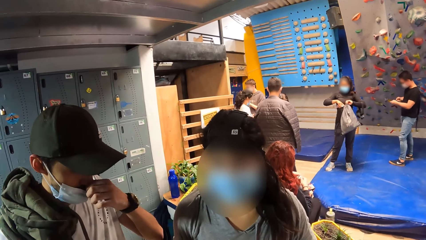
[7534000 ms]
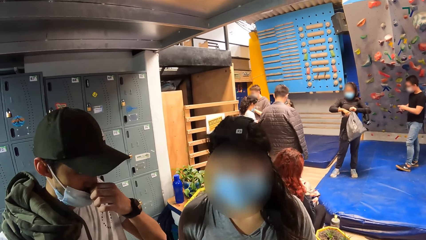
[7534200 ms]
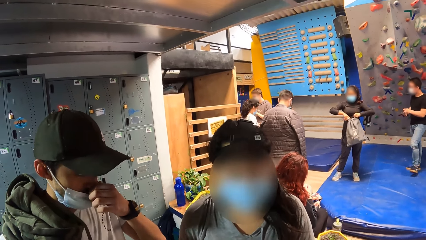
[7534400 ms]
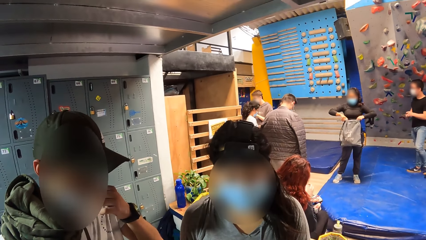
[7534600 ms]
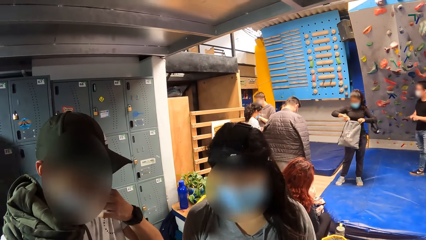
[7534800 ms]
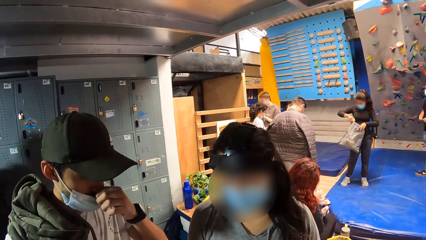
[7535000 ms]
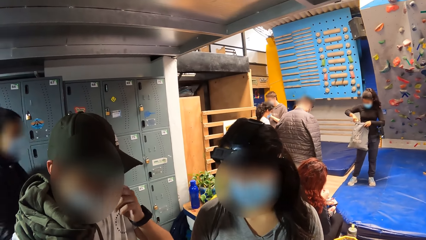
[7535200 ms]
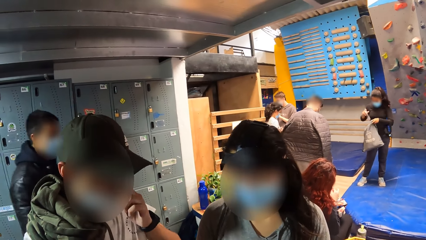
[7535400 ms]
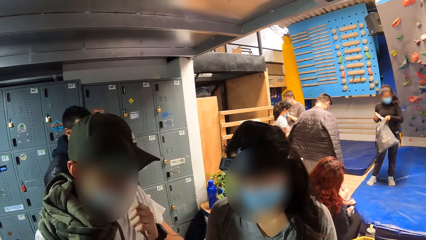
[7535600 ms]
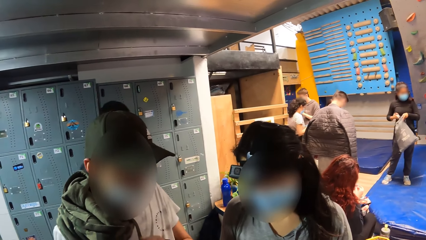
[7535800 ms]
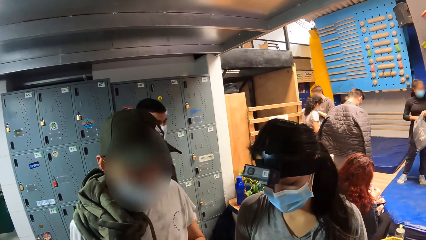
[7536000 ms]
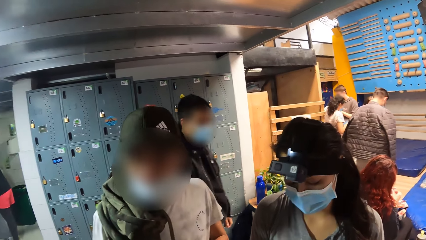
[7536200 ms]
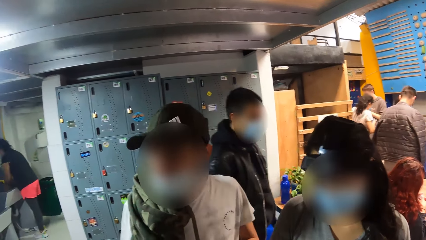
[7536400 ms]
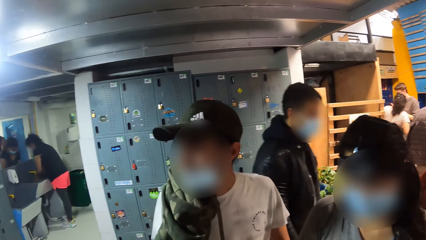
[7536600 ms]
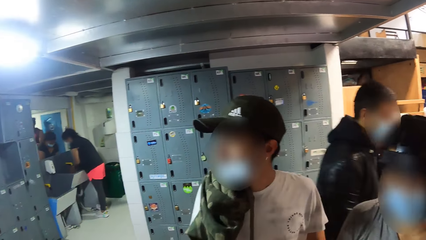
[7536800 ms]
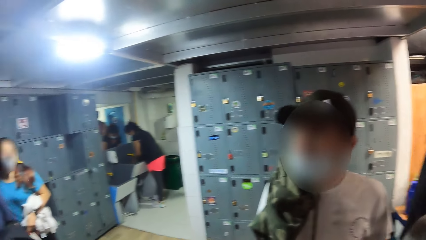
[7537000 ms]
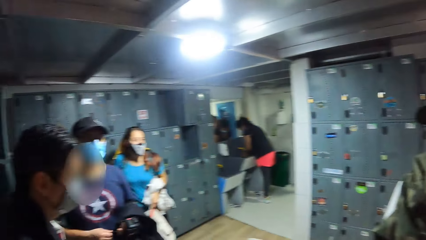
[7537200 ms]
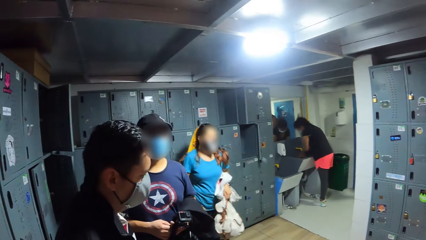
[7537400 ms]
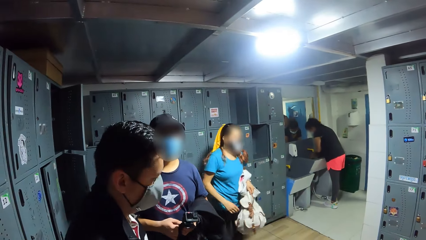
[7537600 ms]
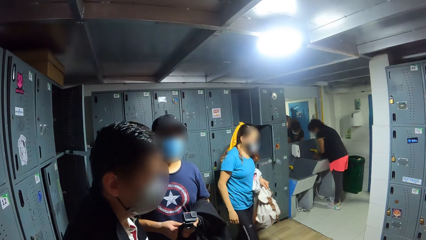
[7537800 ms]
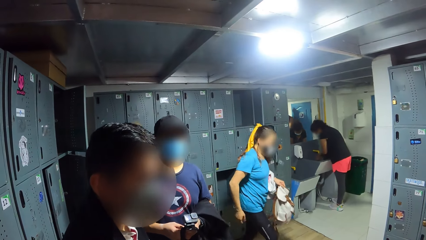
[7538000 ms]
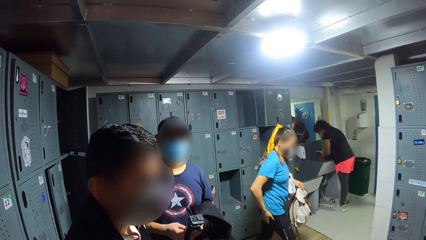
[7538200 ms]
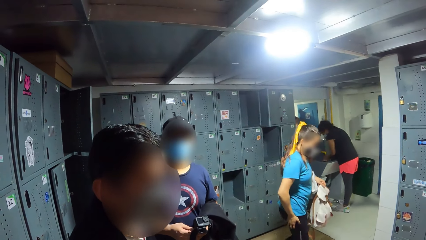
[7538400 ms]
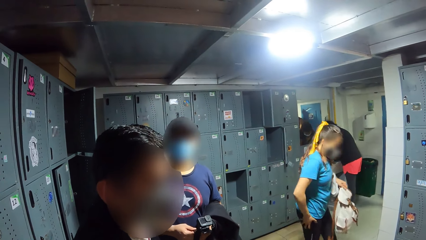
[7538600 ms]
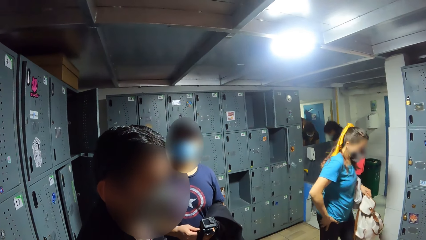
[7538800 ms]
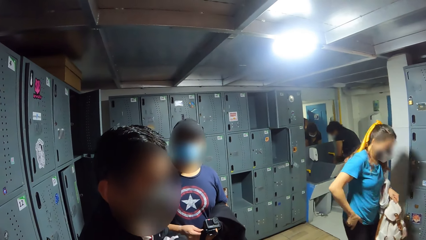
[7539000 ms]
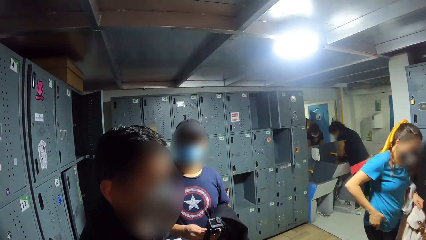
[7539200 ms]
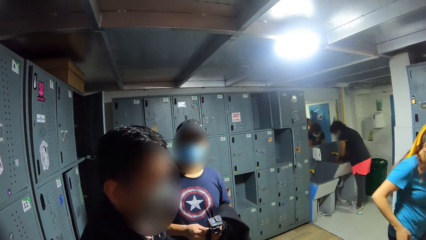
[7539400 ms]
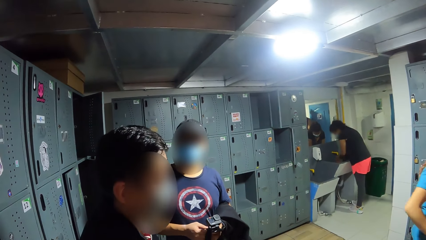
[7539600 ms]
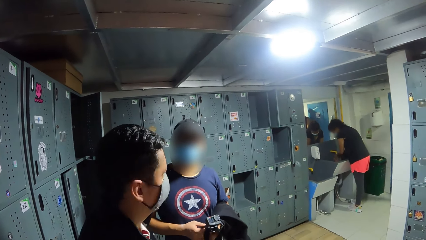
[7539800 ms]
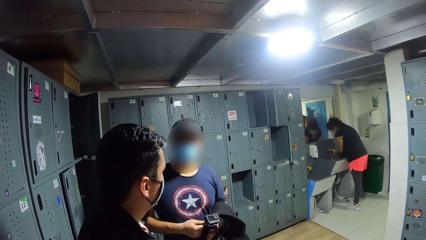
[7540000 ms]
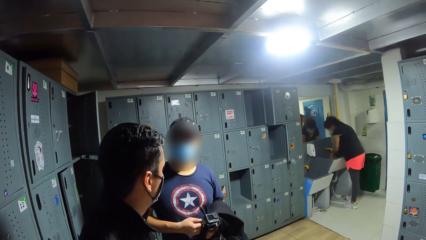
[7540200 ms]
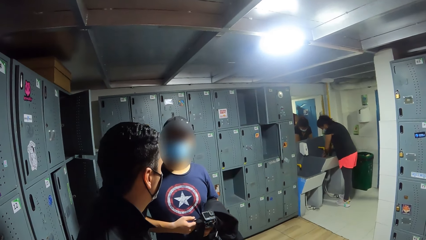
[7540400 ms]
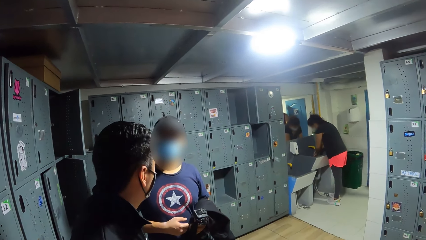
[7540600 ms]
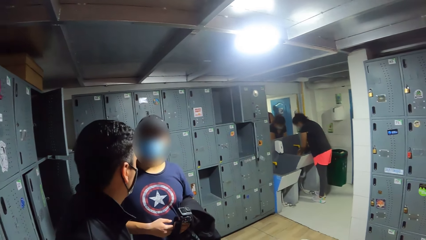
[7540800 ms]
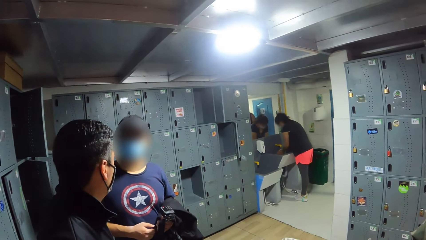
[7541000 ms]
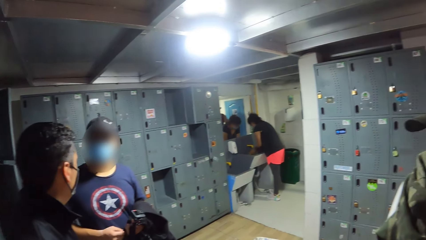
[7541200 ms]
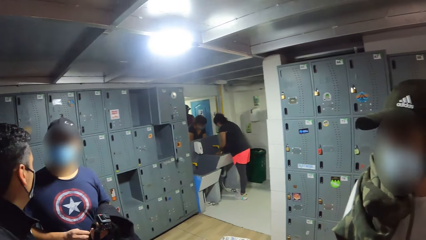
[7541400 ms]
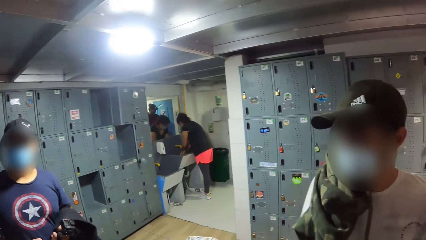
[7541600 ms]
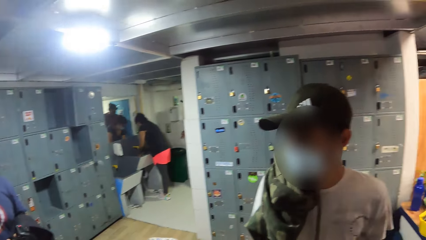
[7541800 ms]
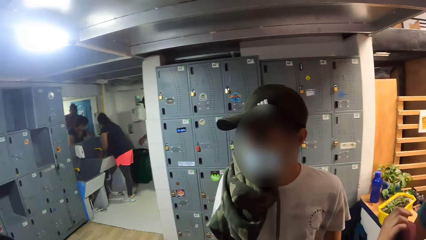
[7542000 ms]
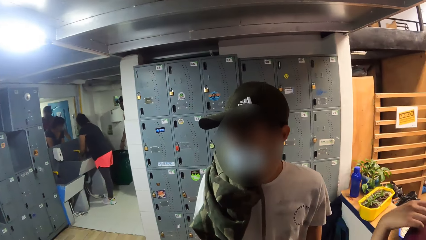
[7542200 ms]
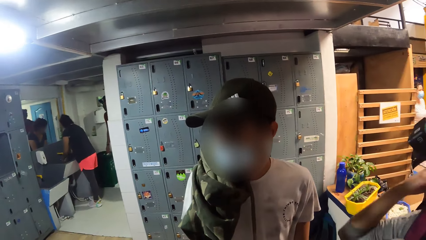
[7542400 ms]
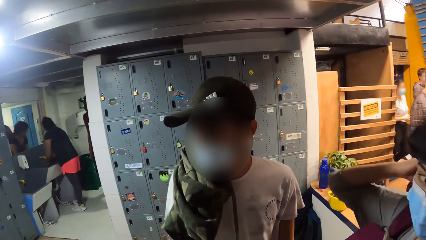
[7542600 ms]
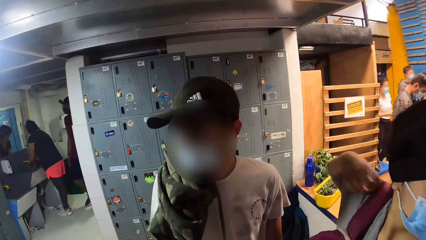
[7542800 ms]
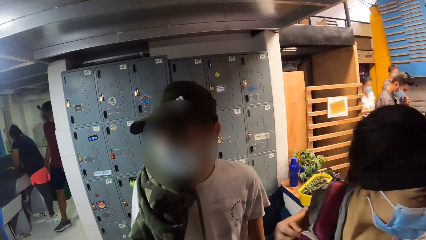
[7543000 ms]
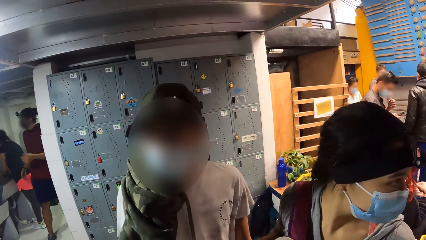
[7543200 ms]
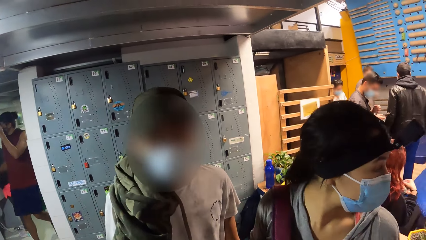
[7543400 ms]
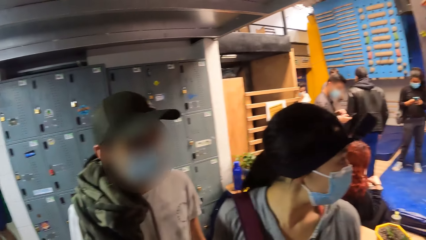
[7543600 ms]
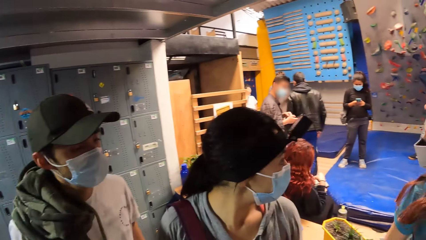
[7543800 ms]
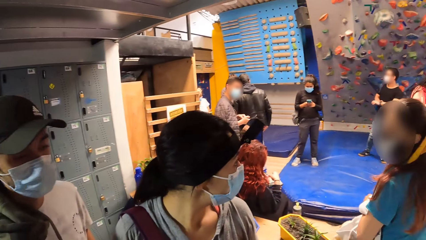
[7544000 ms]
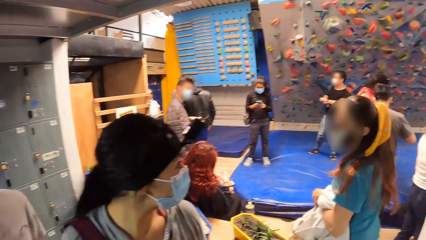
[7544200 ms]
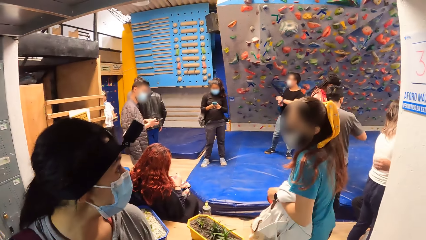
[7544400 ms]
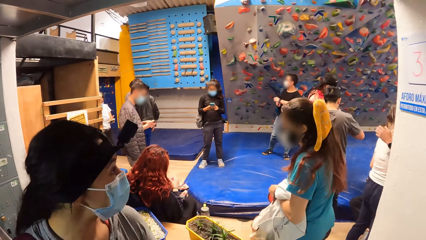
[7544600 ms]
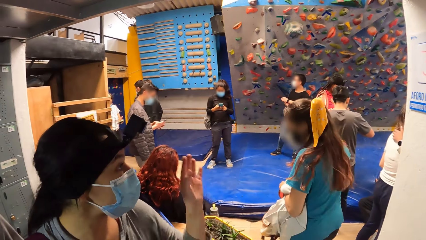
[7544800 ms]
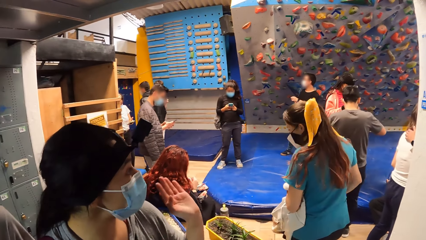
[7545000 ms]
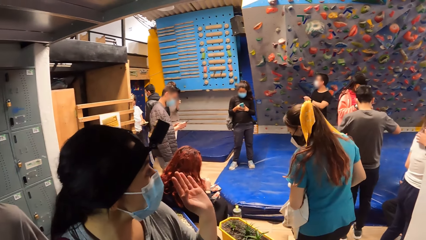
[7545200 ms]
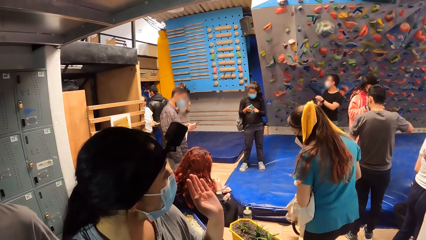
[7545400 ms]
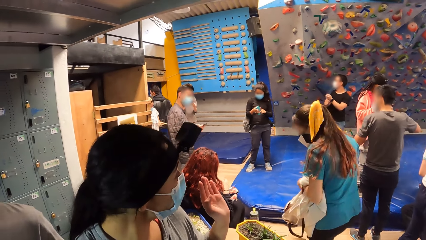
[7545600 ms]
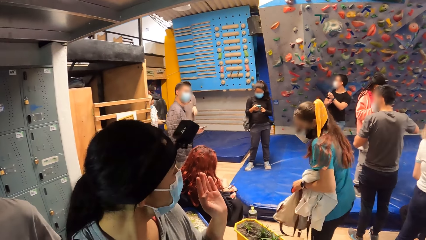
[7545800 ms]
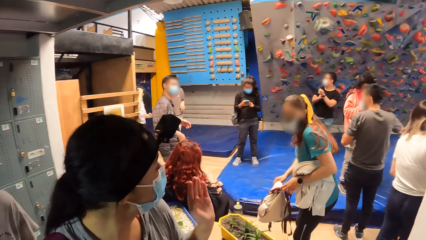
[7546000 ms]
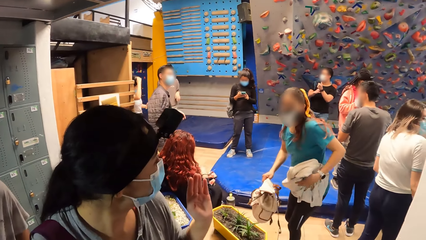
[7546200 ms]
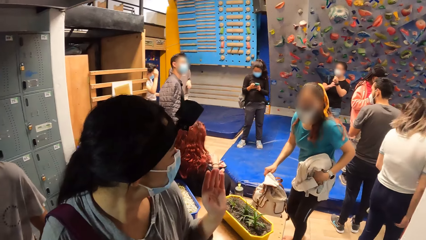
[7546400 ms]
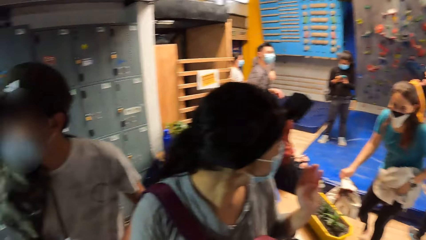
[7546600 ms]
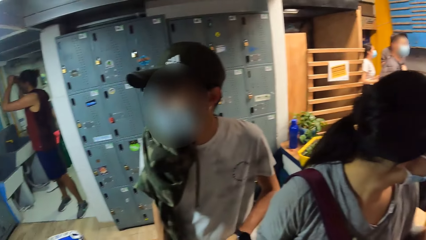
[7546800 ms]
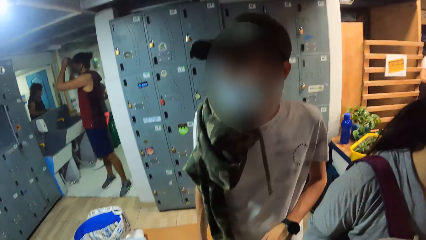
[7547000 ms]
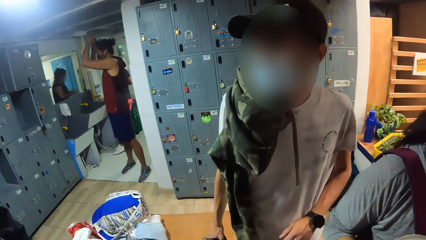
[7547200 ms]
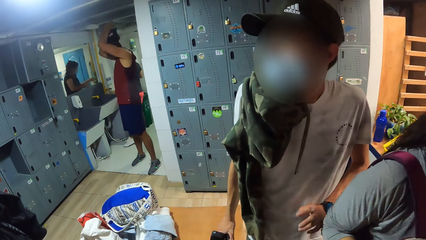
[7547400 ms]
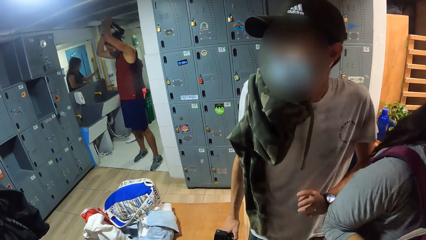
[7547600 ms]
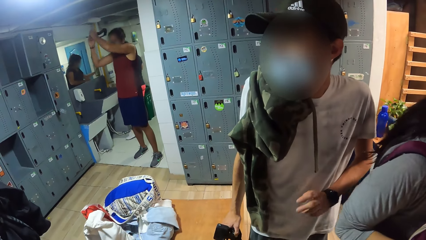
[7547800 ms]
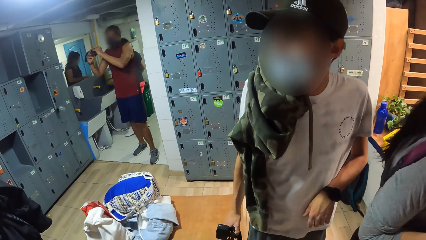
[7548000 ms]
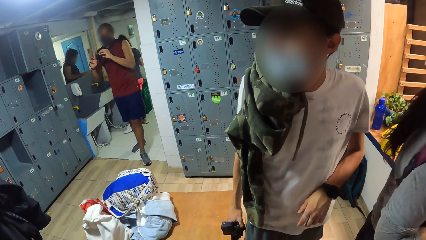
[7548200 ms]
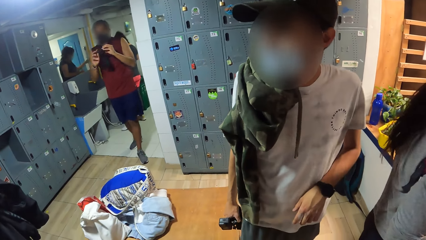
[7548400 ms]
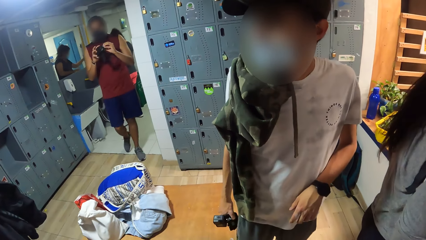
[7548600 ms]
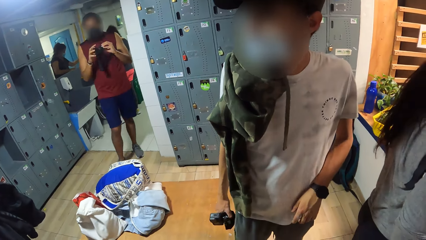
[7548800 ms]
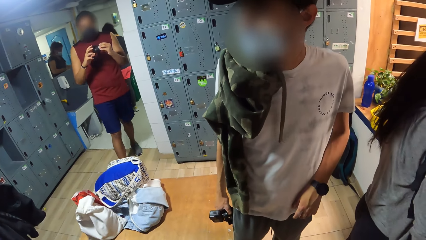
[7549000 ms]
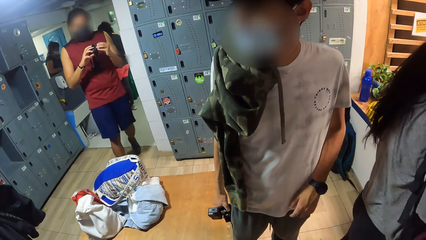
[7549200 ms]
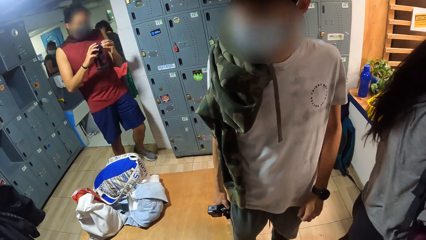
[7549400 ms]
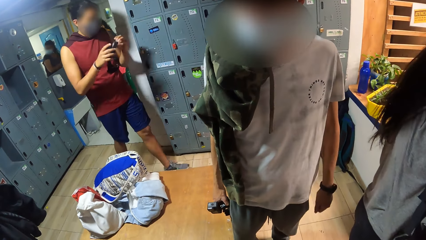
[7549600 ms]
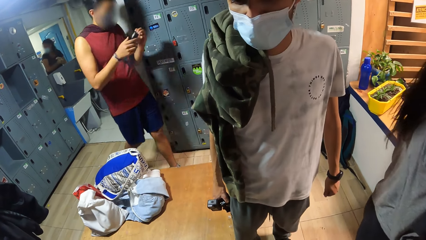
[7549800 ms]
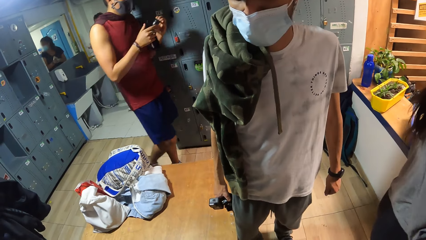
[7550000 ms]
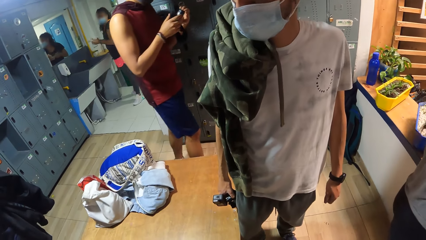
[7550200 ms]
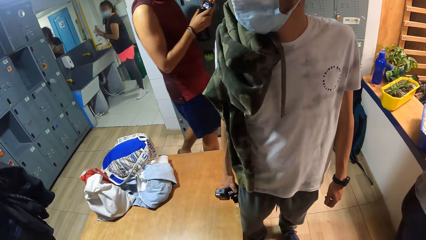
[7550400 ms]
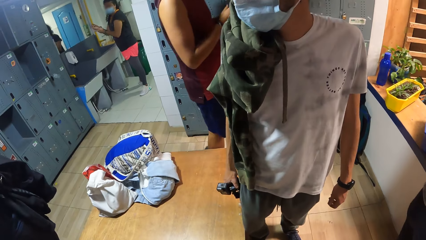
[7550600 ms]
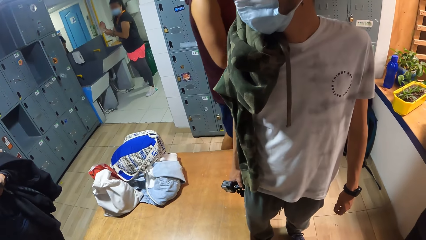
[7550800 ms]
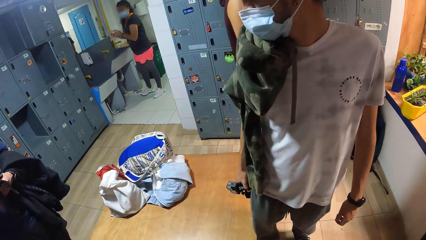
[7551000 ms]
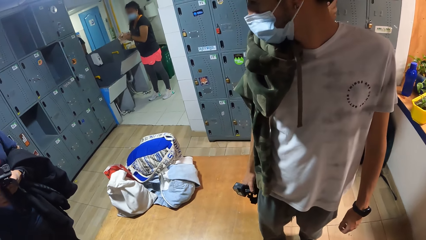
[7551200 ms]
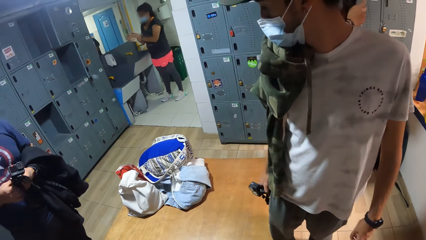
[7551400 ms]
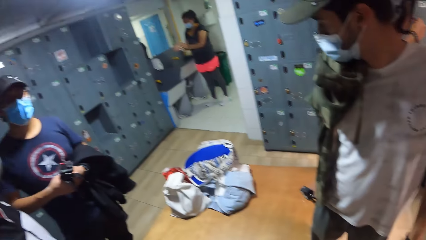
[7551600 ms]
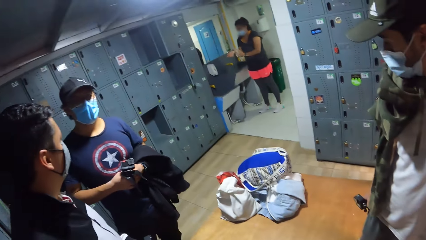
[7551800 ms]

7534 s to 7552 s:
The camera wearer looks at a woman. They interact with another woman, a man, another man and a third man. They converse with a man. The man converses with another man. The camera wearer looks around. The other woman wears the bag on her shoulder with her right hand and interacts with another woman. The first woman converses with another woman. A man removes a camera from his head with his hands. The camera wearer looks at a man. The man who removed the camera operates the camera with his hands. A woman wipes her hands with a rag.
